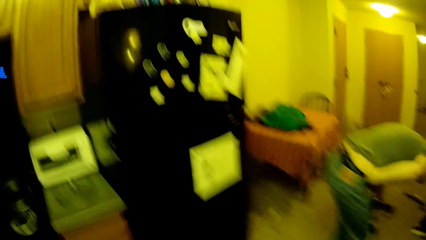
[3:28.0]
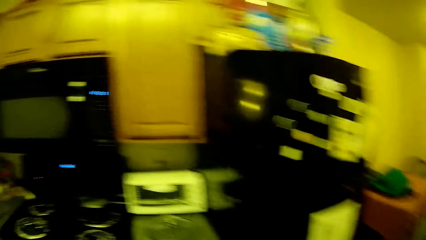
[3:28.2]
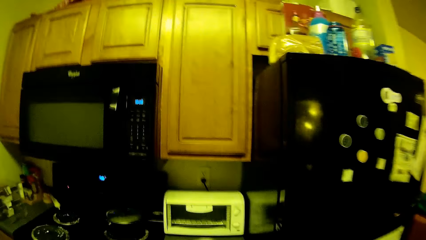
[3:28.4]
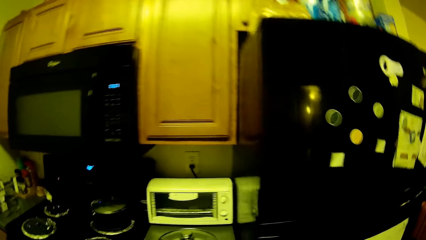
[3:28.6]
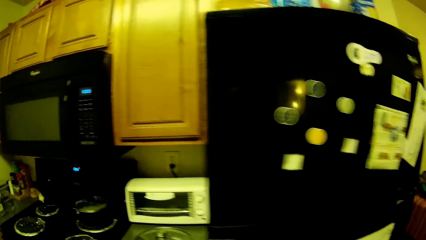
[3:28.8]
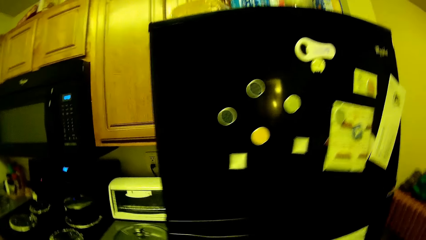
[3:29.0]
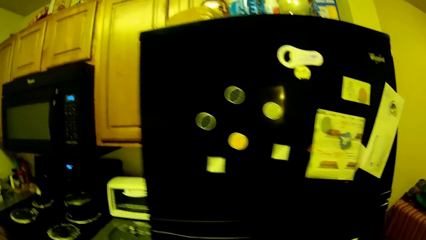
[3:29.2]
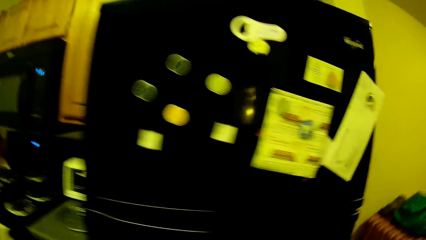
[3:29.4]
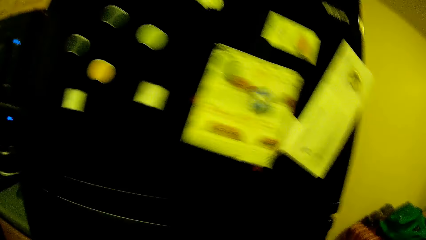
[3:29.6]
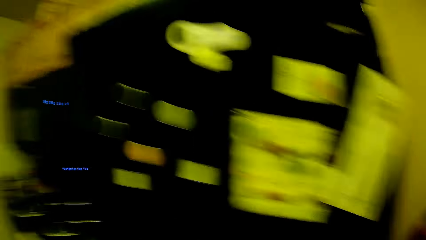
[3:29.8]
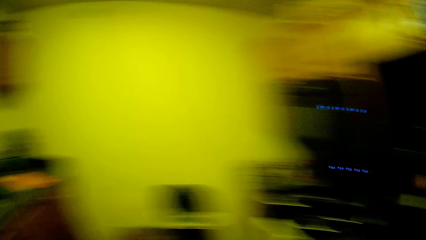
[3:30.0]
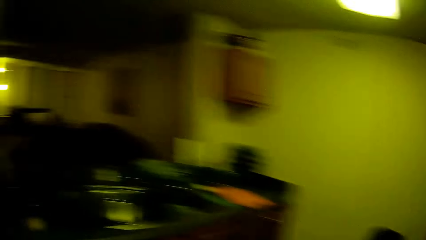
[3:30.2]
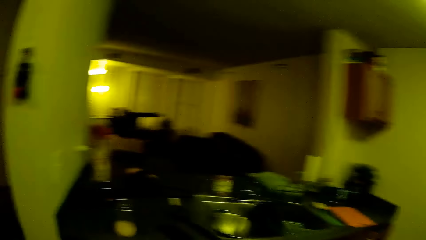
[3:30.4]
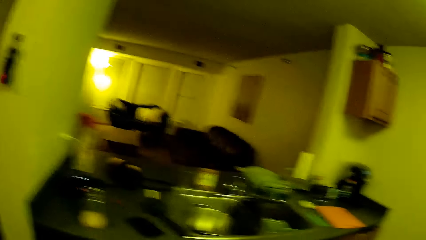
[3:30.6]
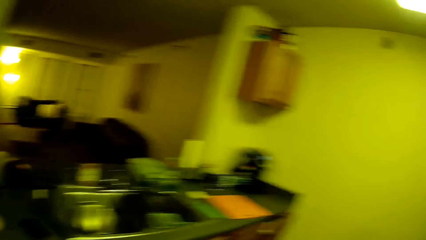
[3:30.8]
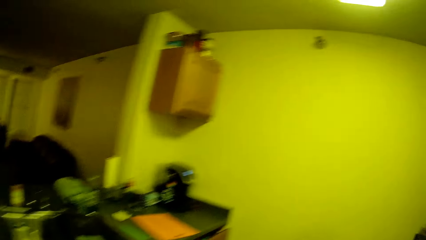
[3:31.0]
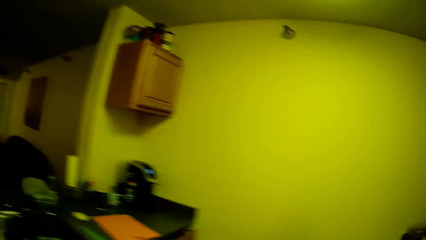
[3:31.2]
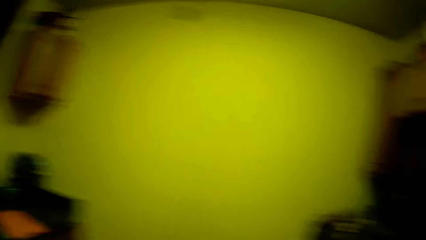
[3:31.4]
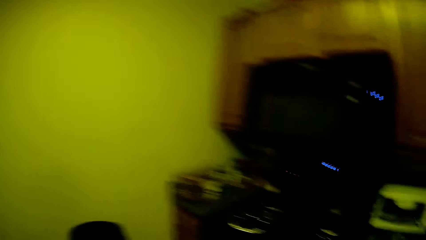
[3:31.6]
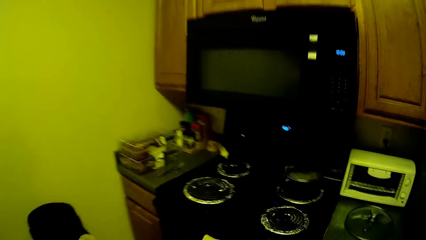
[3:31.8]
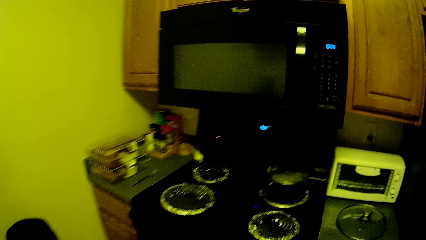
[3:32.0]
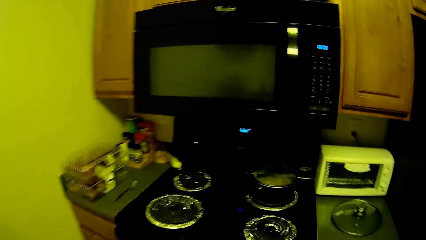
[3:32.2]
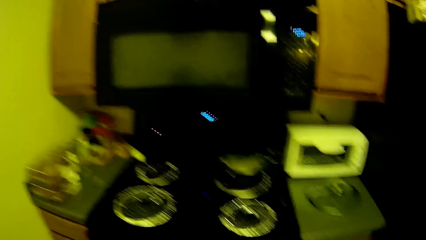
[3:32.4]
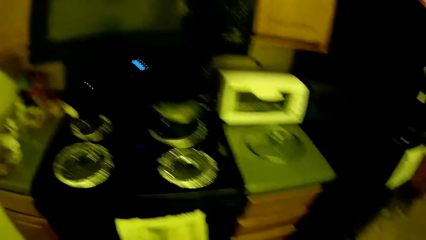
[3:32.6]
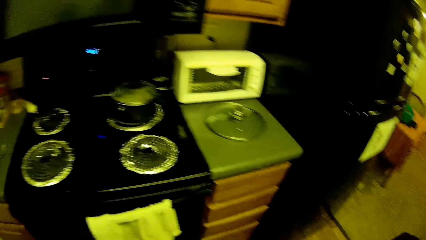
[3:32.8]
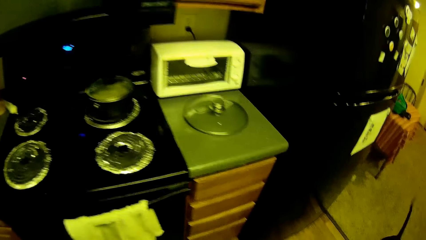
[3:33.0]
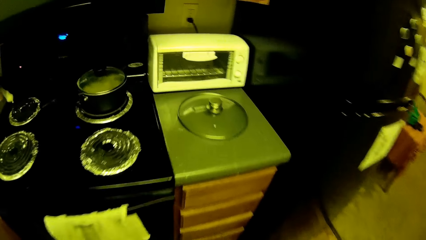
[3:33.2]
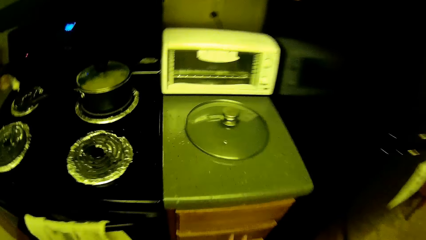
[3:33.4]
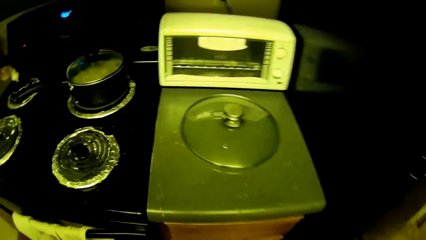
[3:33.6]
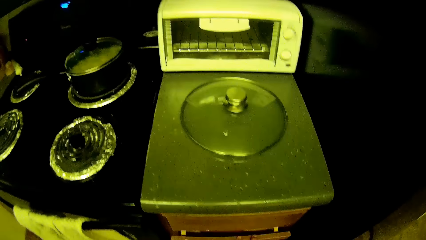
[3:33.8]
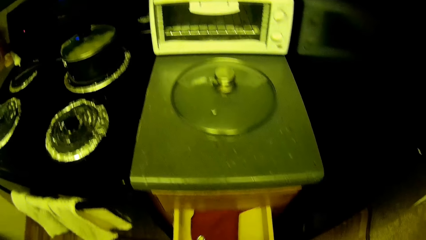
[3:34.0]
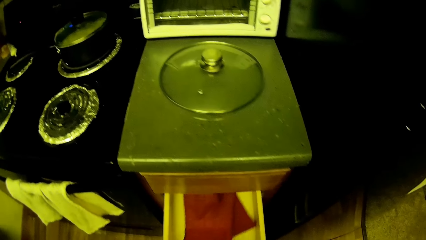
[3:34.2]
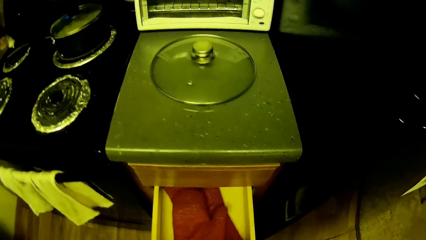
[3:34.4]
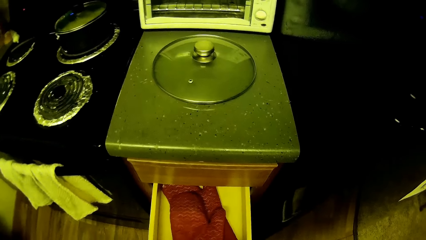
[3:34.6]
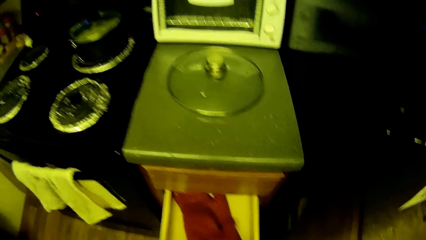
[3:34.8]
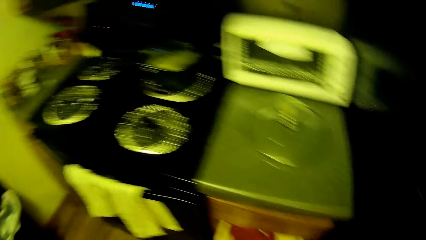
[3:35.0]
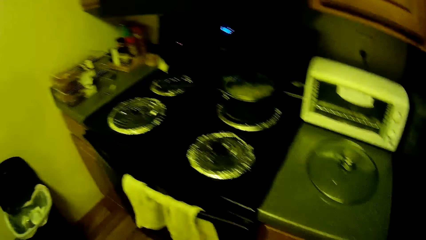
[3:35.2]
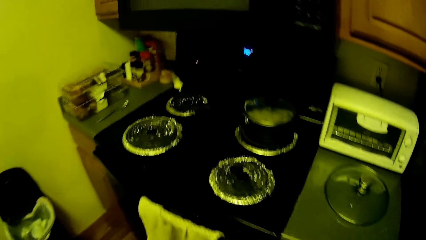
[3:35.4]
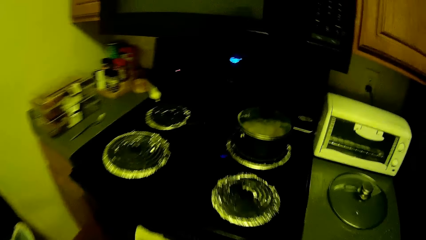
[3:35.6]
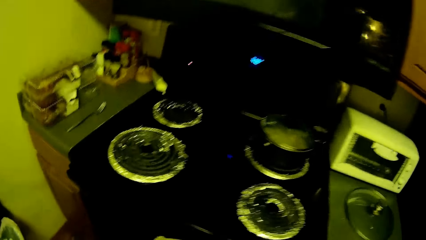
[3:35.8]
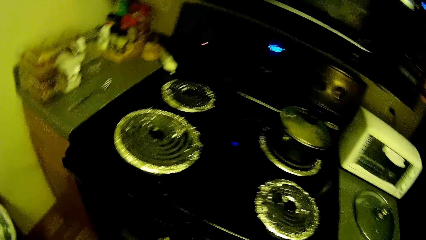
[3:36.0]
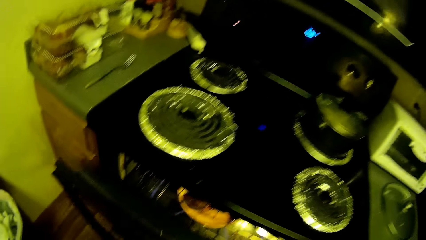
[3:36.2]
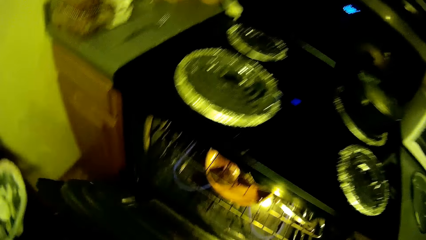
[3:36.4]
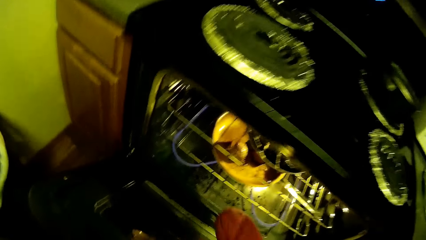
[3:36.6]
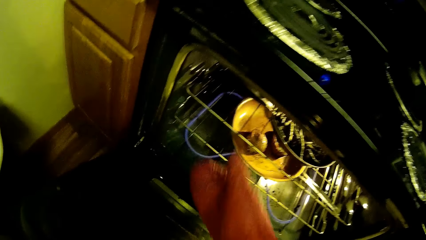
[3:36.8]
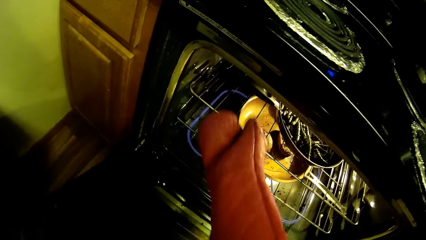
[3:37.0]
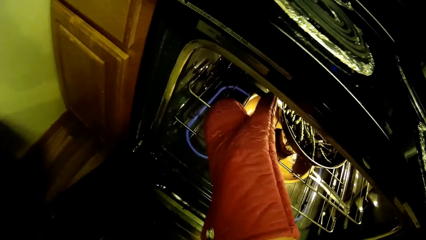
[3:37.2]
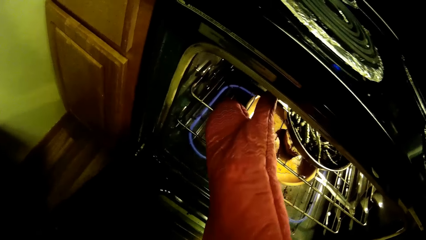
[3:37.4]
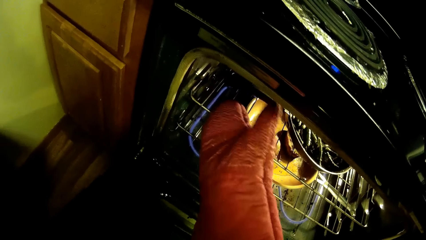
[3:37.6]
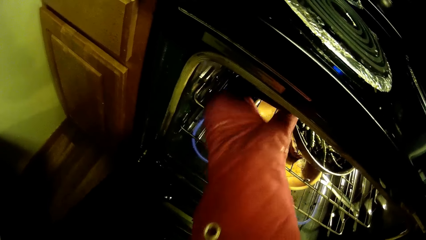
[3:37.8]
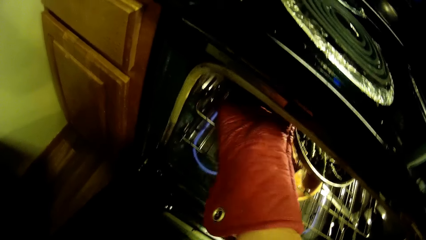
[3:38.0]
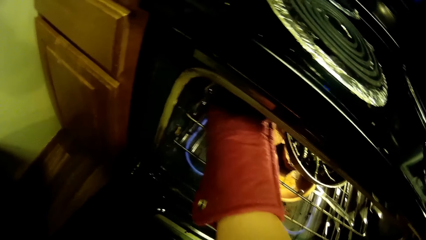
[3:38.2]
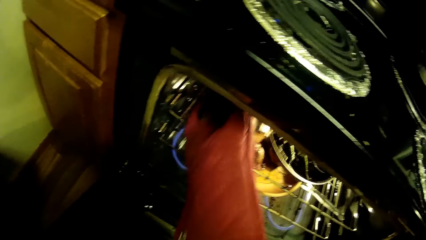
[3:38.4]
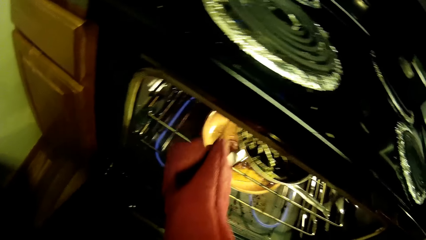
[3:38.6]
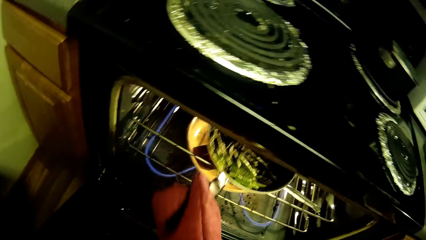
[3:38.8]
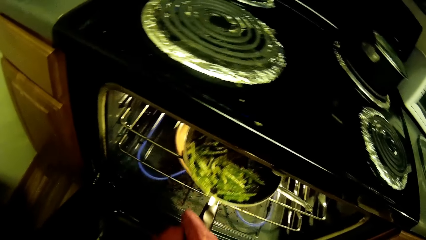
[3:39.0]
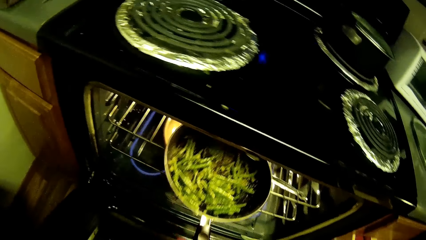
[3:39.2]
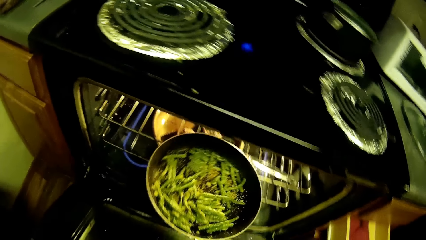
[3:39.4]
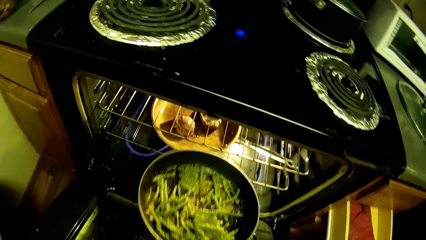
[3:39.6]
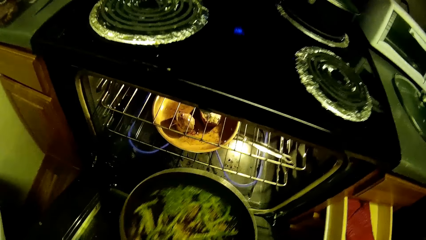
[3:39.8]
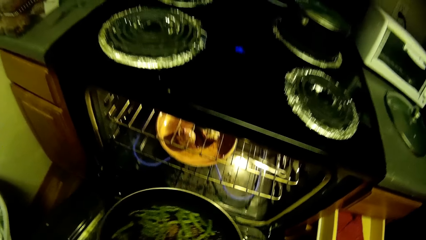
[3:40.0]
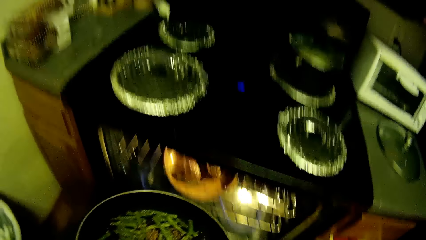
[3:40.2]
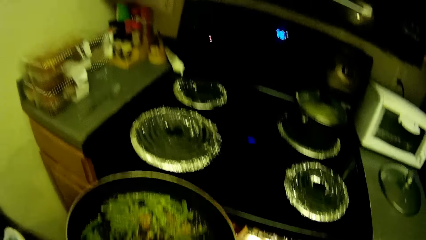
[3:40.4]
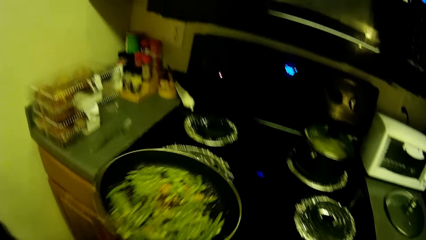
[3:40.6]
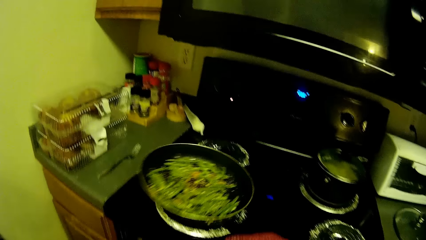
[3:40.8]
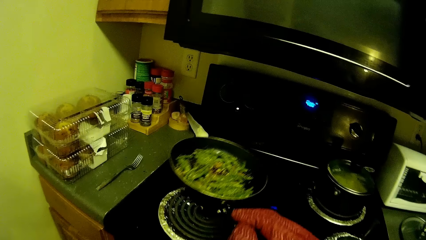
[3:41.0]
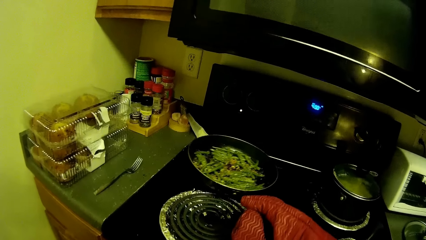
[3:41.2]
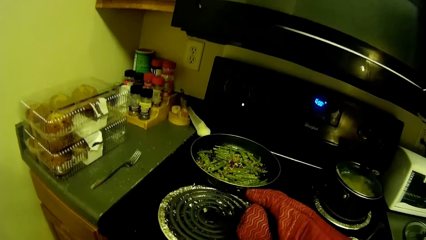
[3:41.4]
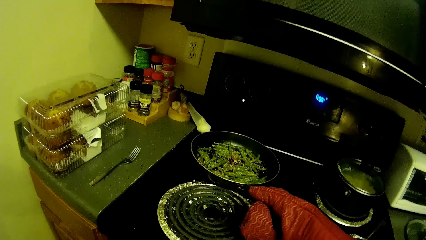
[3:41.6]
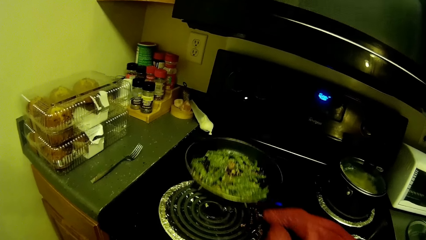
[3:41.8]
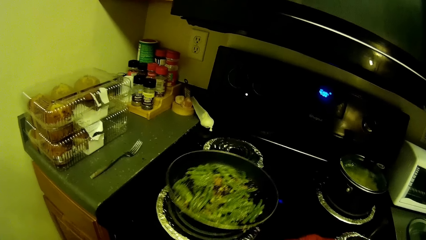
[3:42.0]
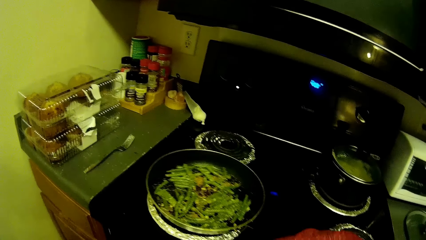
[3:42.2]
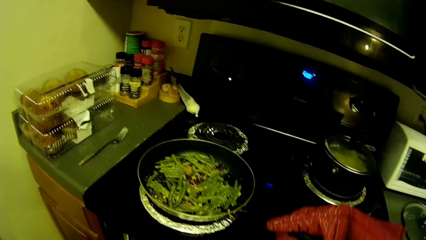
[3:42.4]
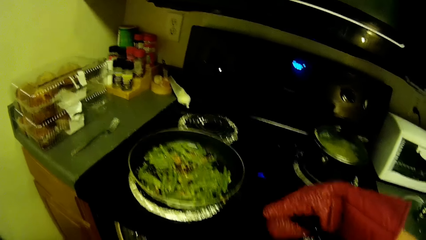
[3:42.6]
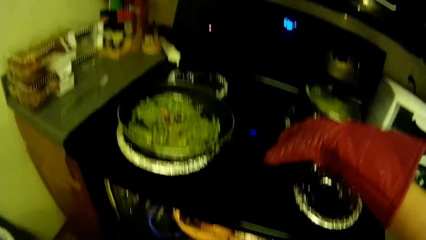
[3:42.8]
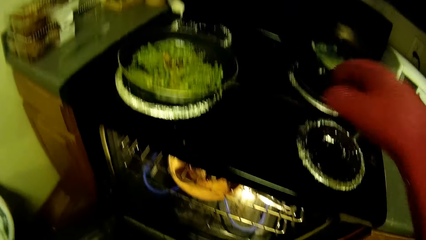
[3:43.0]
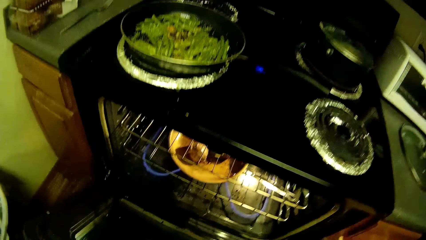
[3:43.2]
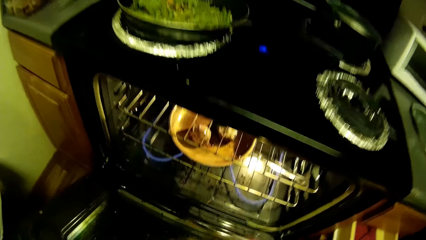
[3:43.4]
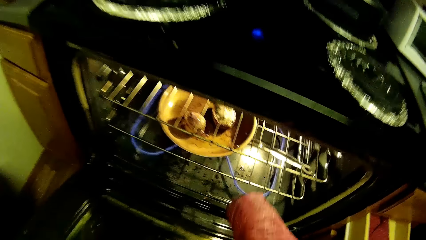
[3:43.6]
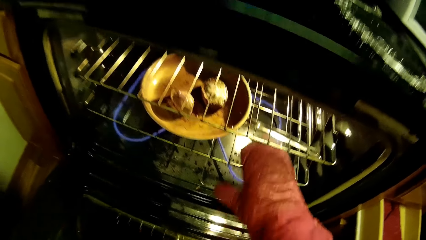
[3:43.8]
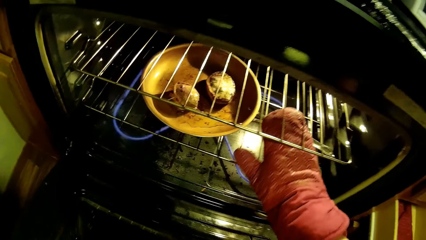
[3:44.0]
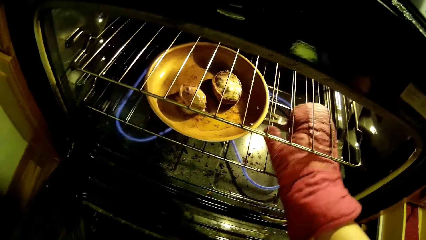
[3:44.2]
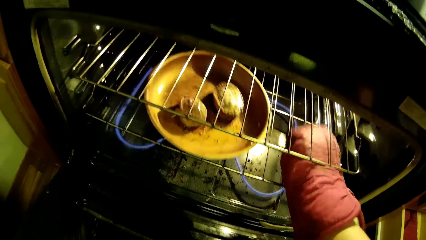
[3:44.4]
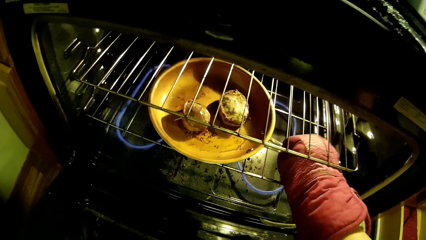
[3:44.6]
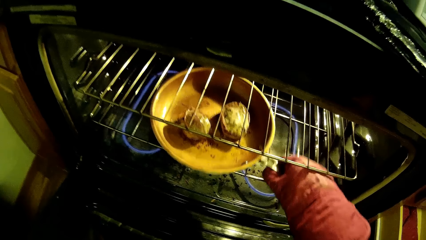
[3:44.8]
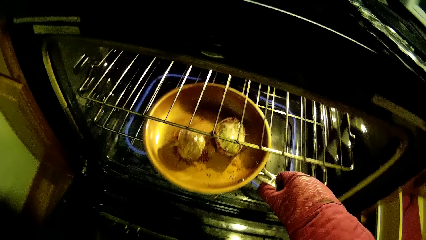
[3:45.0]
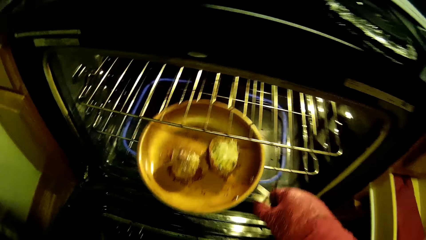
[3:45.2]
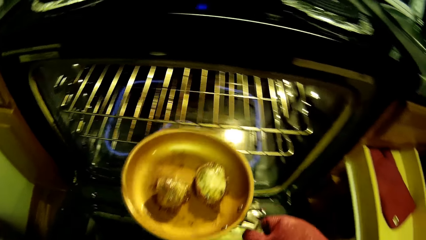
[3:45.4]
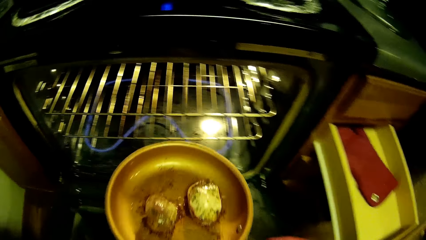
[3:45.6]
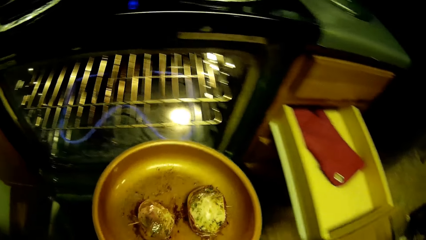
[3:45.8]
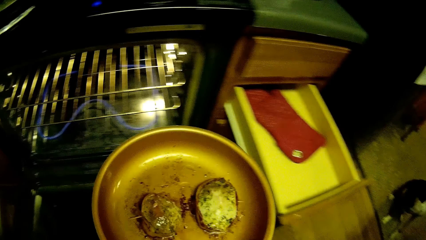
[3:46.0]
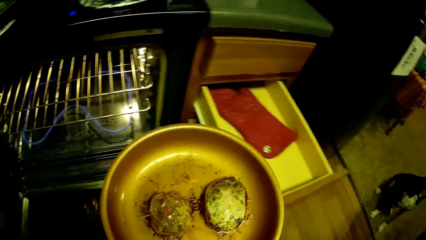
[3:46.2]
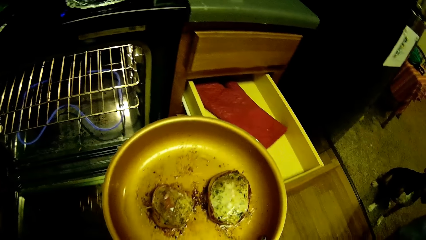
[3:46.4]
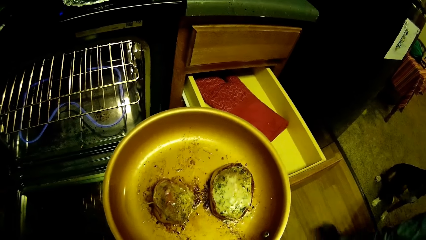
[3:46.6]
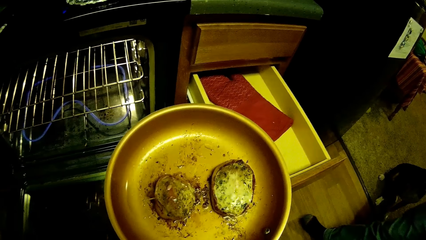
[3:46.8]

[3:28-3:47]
The camera wearer walks. They open a drawer or cupboard. They open the oven. They bring out a pan from the oven. They drop the pan on the gas cooker. They bring out a second pan from the oven.
